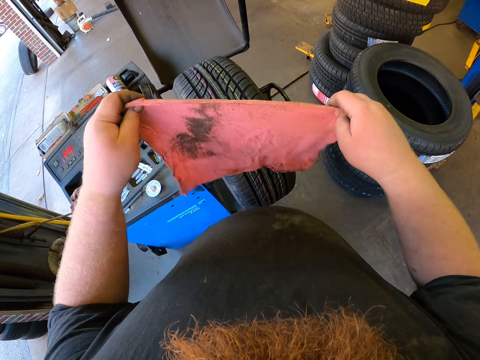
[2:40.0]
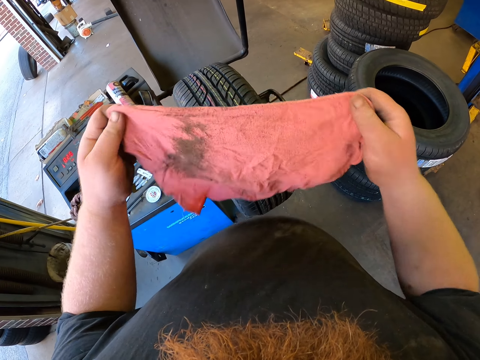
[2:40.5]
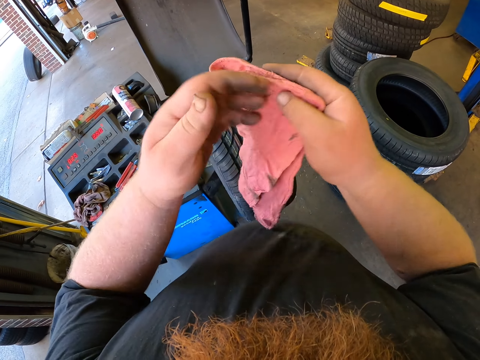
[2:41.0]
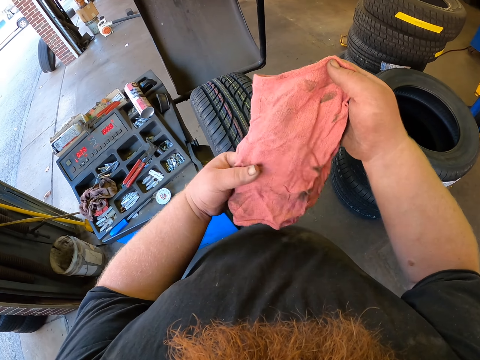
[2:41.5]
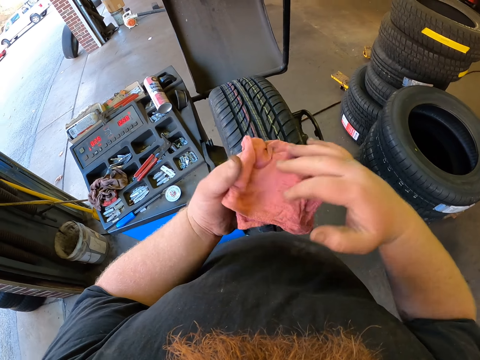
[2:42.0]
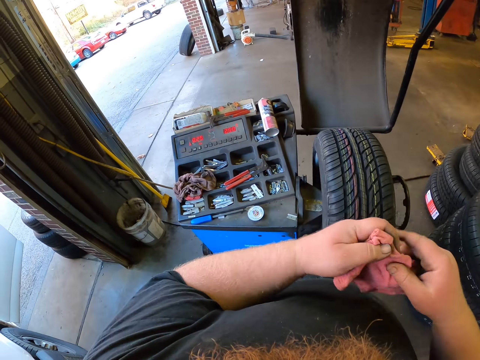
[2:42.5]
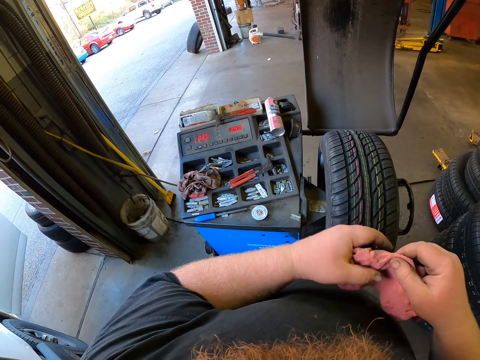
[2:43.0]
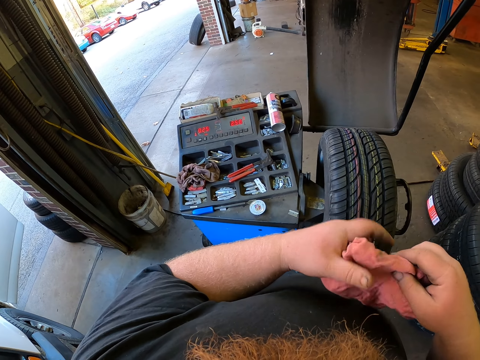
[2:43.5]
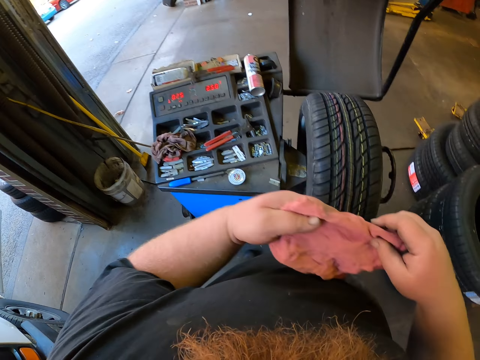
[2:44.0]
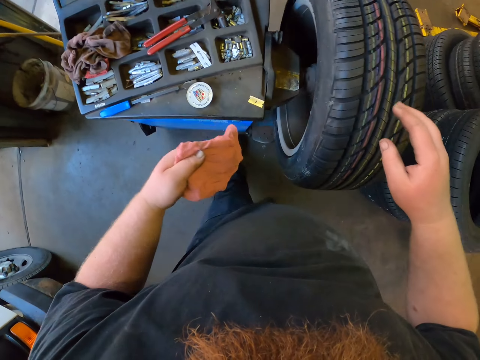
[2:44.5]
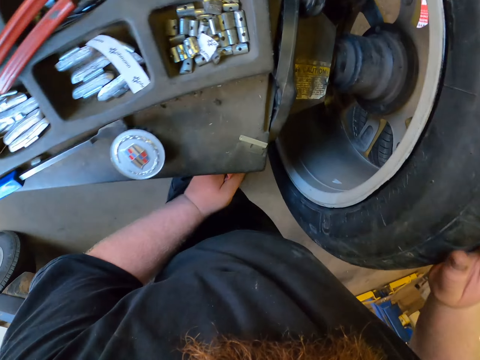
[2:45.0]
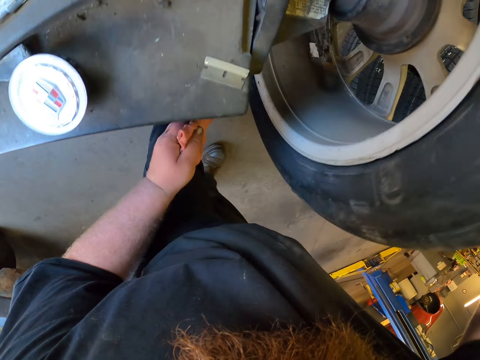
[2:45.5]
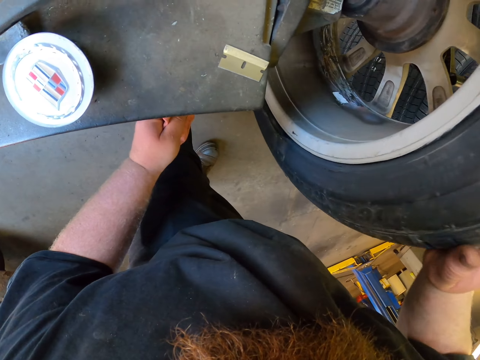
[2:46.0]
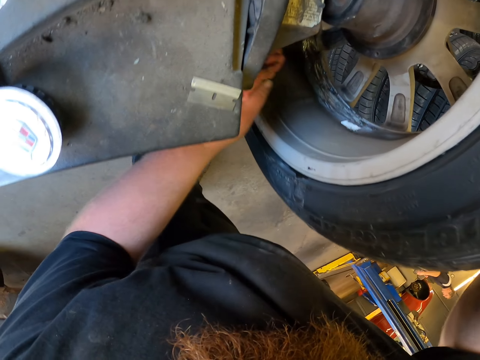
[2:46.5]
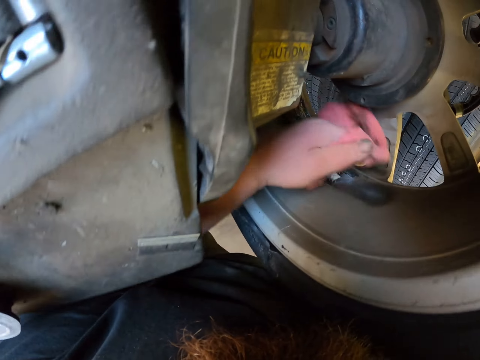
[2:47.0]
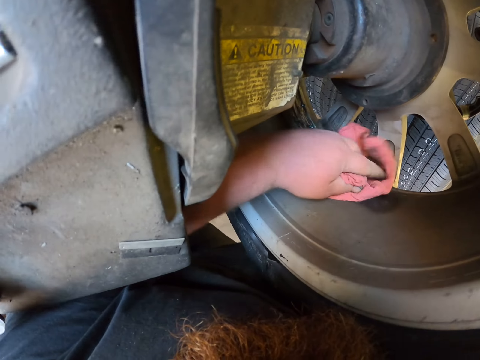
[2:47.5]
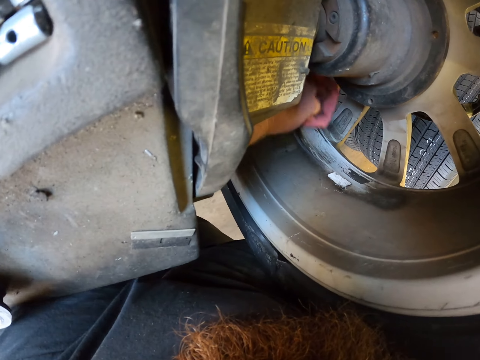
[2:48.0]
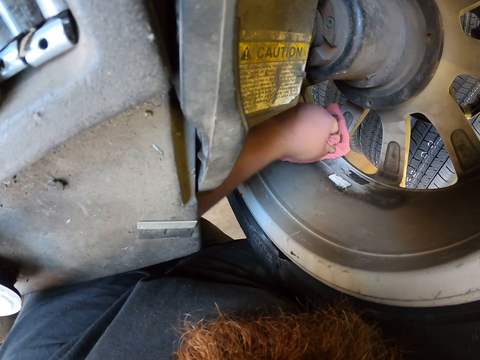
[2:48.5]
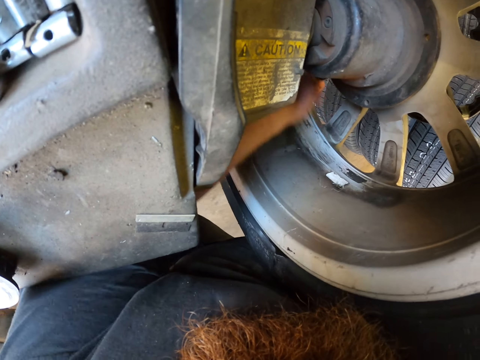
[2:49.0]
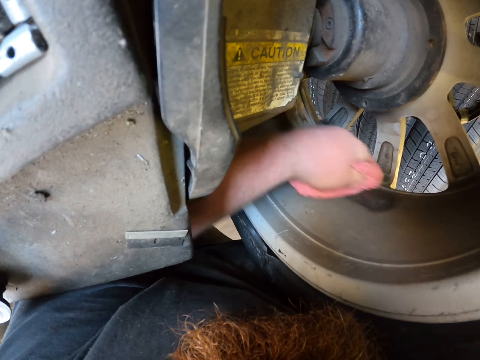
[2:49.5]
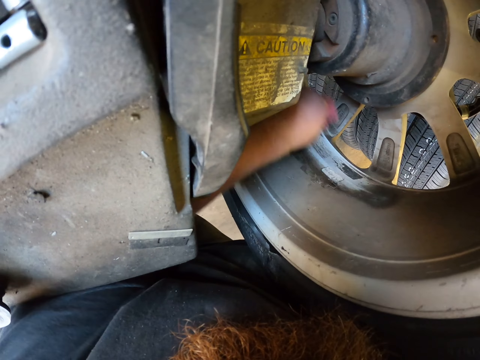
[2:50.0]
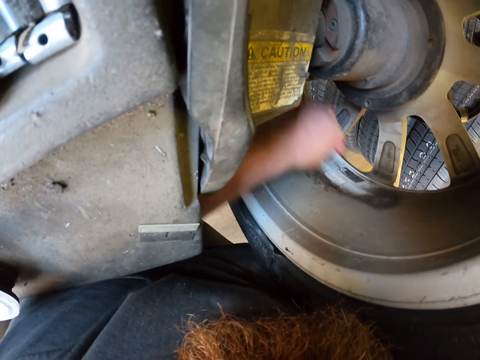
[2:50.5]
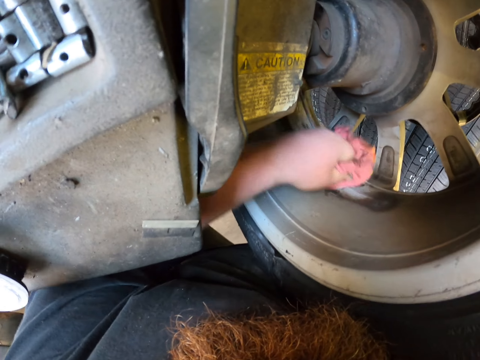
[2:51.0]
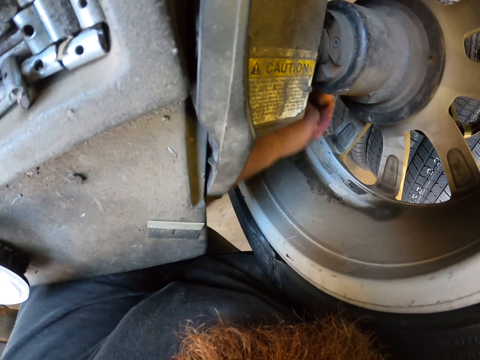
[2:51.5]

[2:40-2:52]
The camera wearer folds the cloth. They scrub the rim with the cloth.

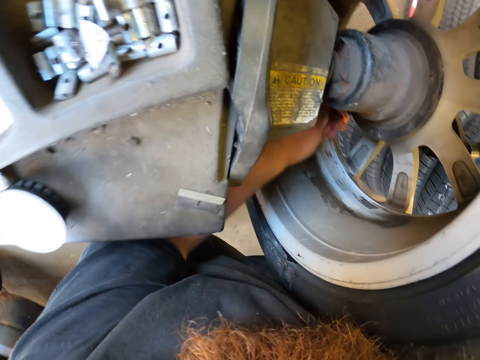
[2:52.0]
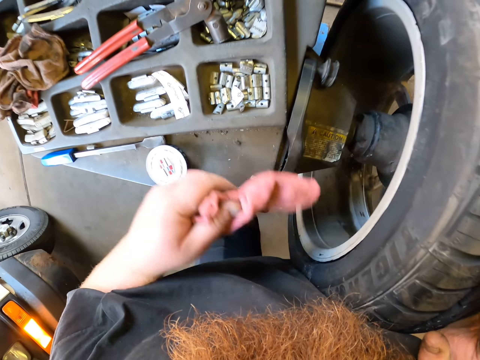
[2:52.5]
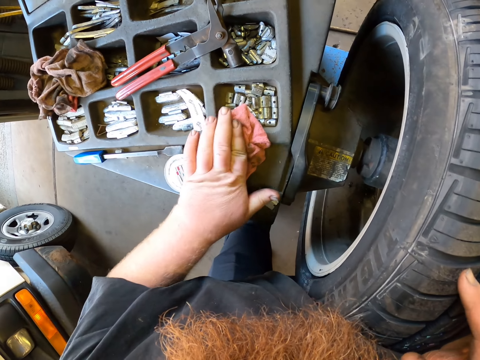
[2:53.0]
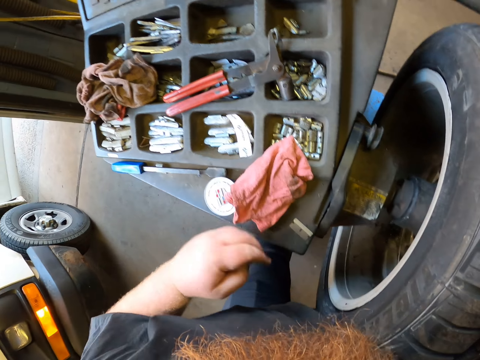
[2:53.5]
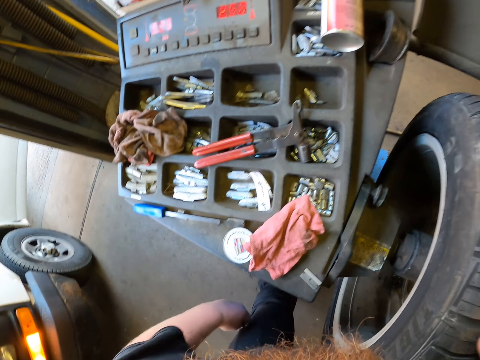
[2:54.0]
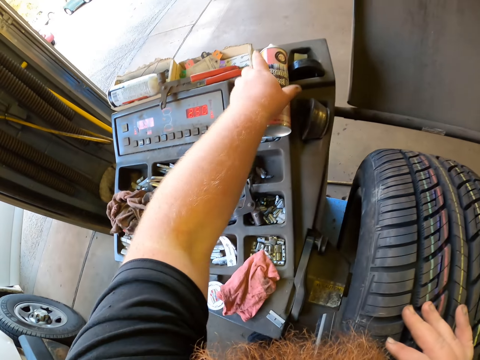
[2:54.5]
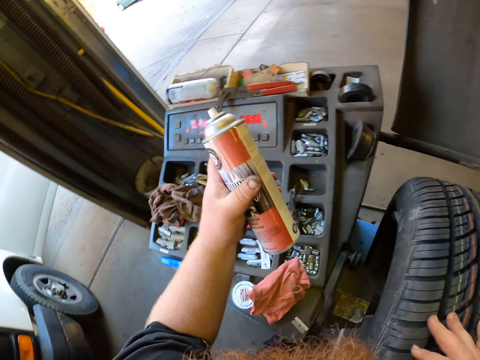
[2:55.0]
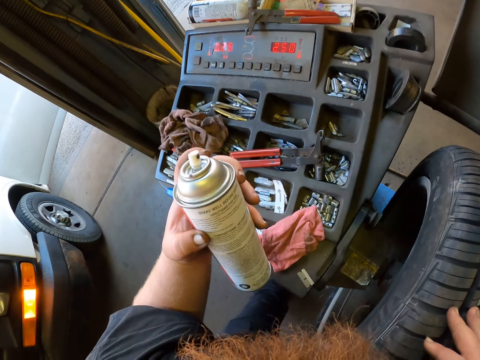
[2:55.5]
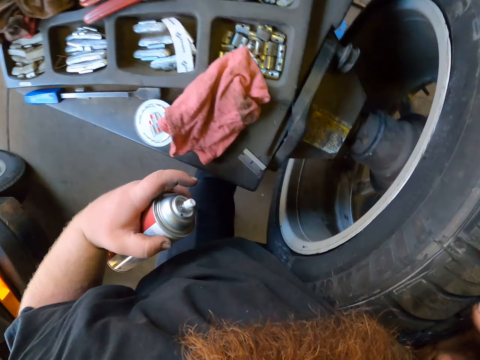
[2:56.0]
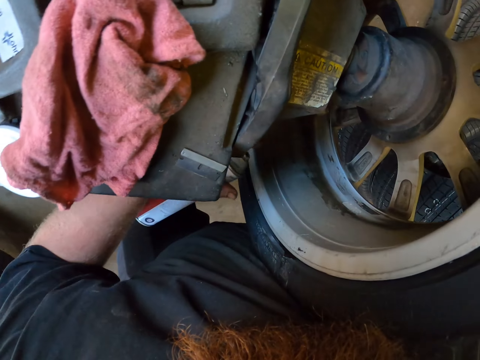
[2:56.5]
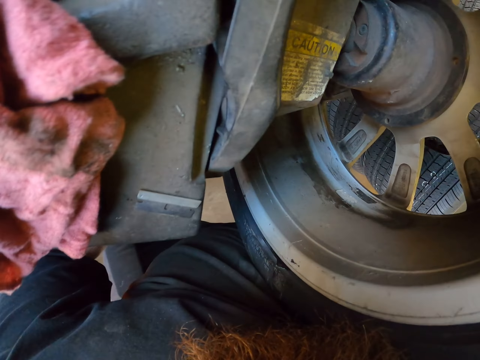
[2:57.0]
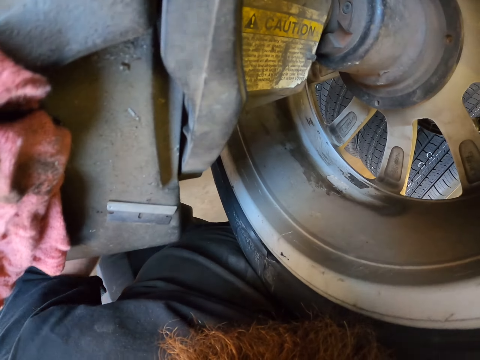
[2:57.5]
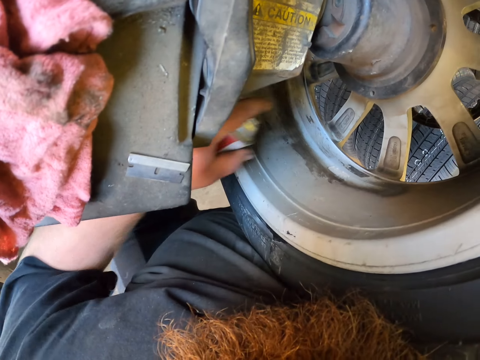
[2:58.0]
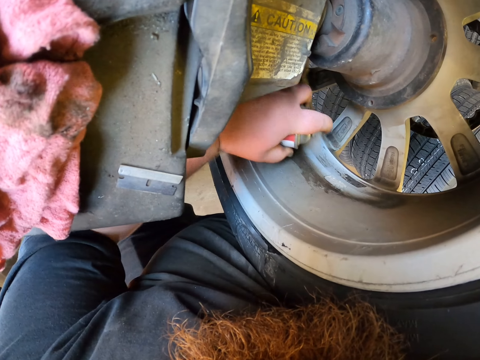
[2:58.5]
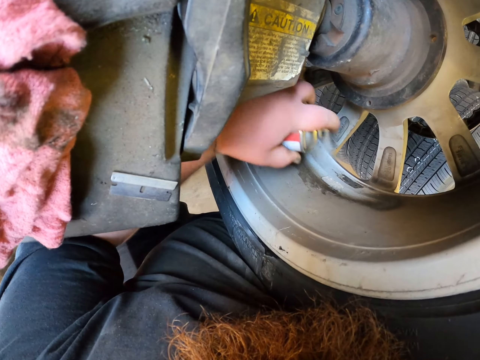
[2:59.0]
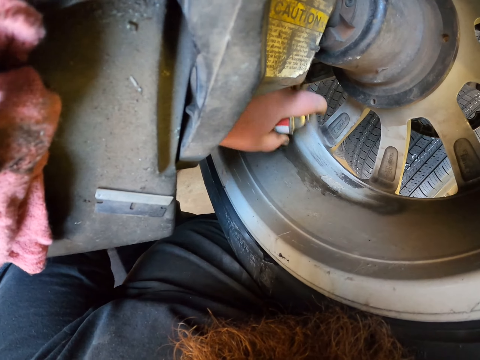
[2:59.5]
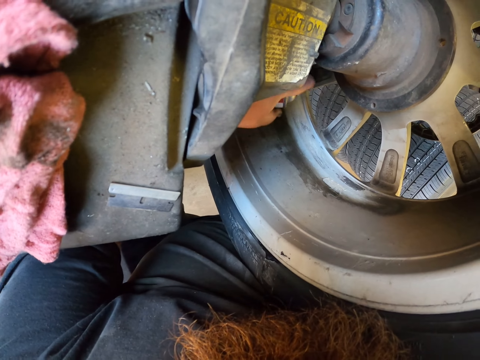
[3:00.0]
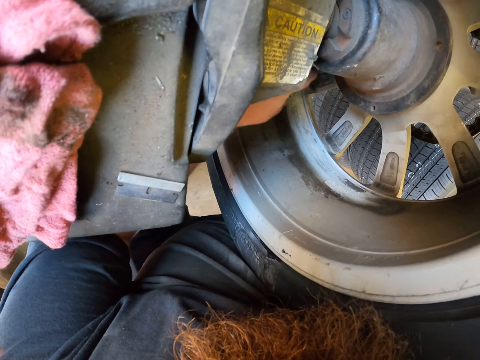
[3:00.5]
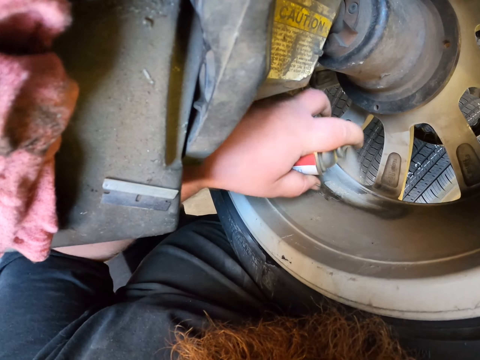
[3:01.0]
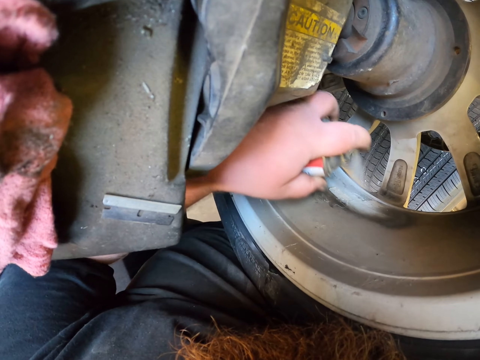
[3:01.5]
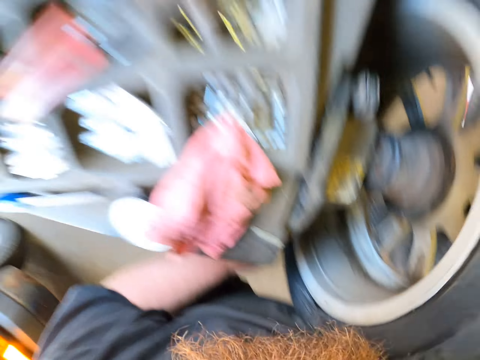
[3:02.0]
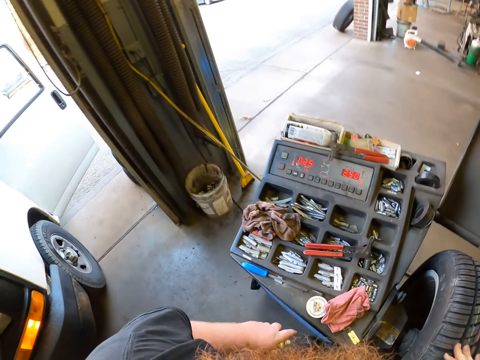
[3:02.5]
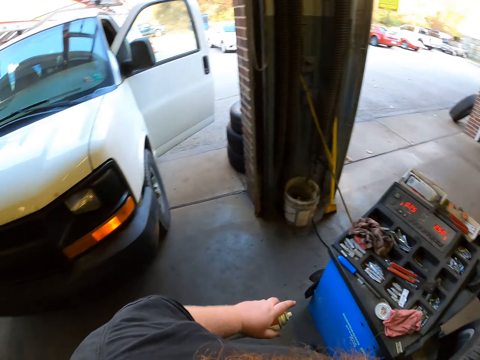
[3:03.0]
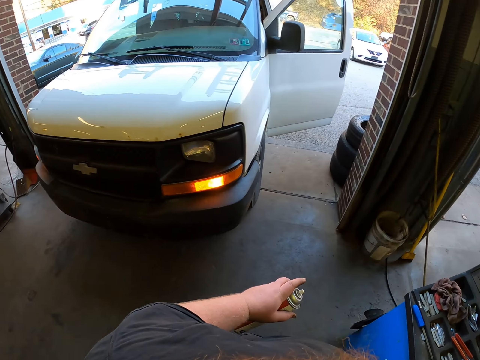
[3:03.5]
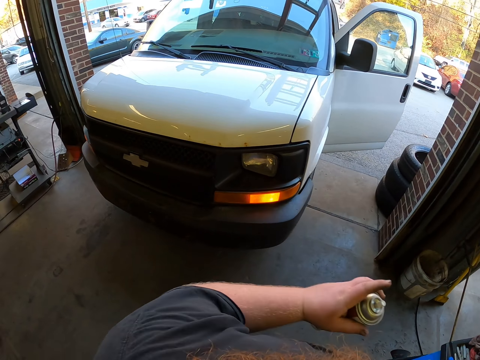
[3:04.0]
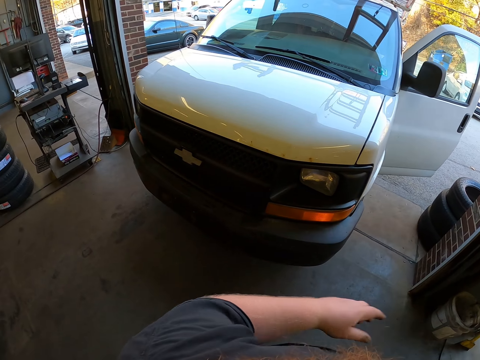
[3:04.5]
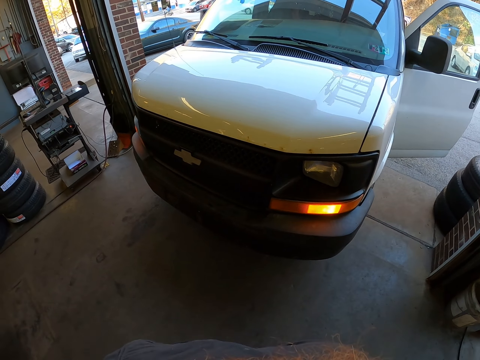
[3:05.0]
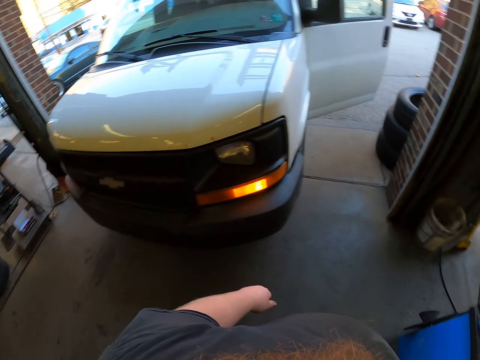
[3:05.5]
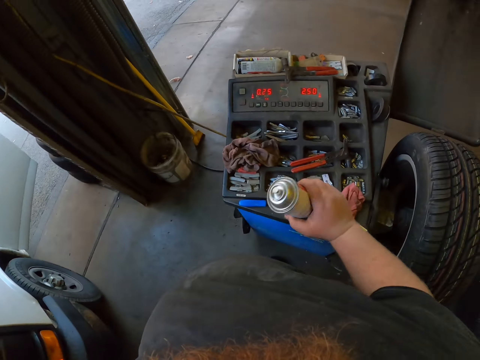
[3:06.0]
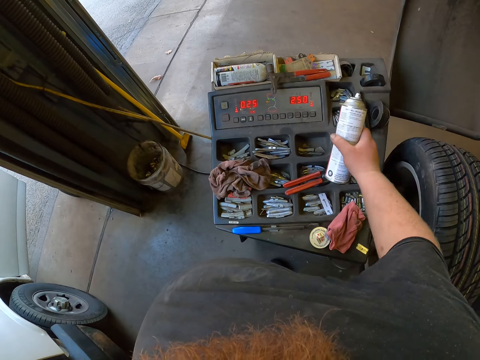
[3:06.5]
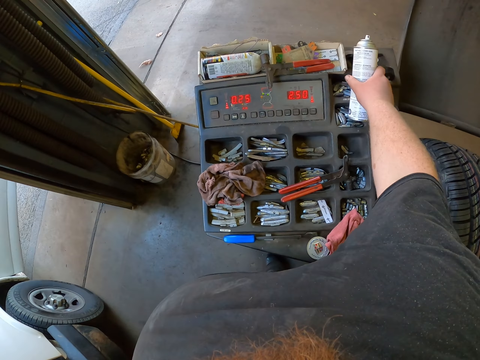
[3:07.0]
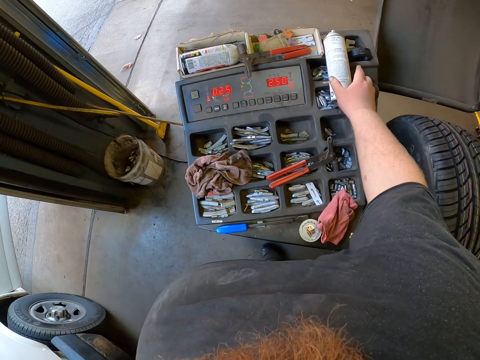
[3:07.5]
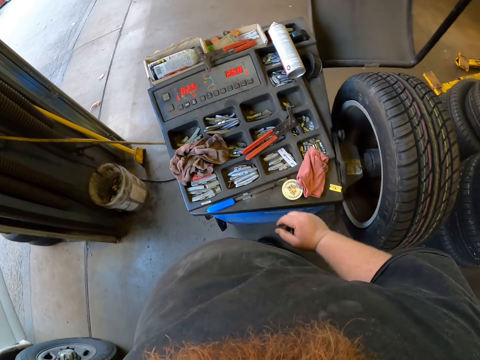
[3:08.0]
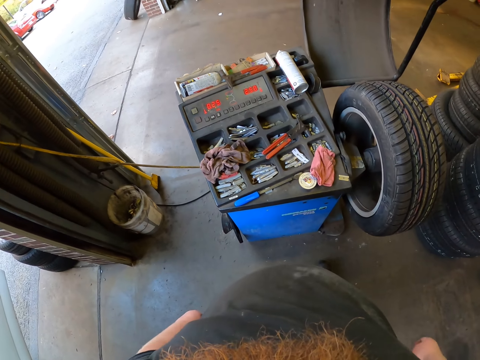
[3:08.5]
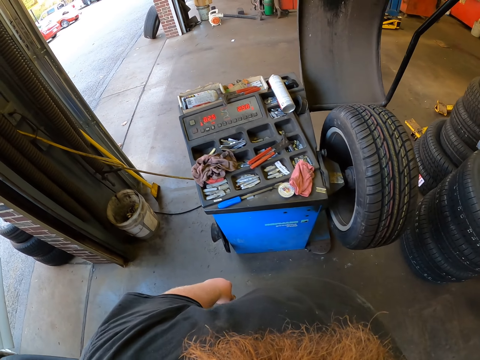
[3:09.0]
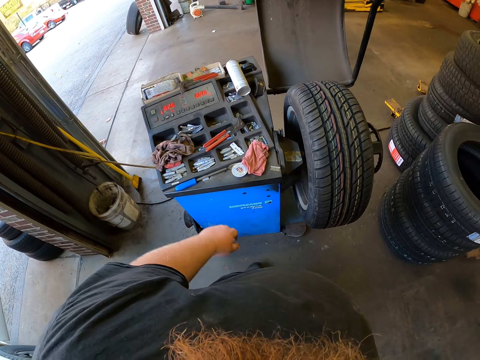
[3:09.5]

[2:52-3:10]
The camera wearer places the cloth on the wheel balancing machine. They pick up a spray can and spray the wheel rim with the spray. They look around, shake the spray can, and put down the spray can.
